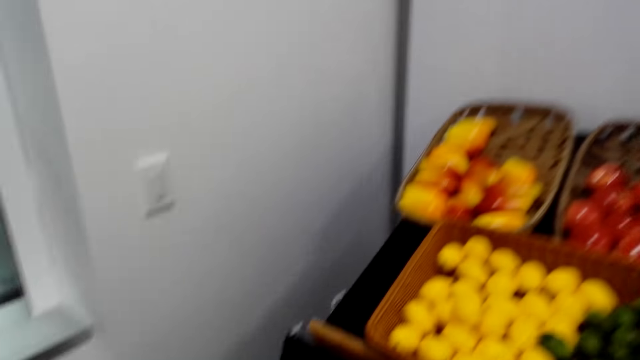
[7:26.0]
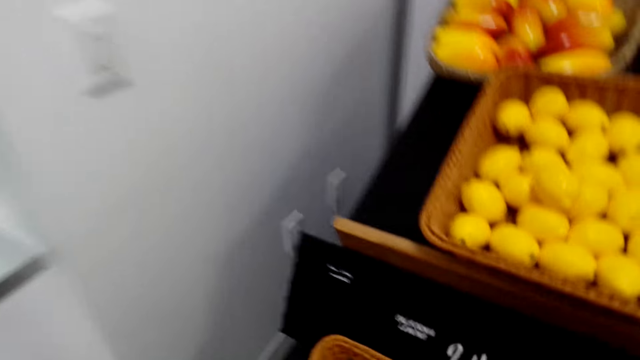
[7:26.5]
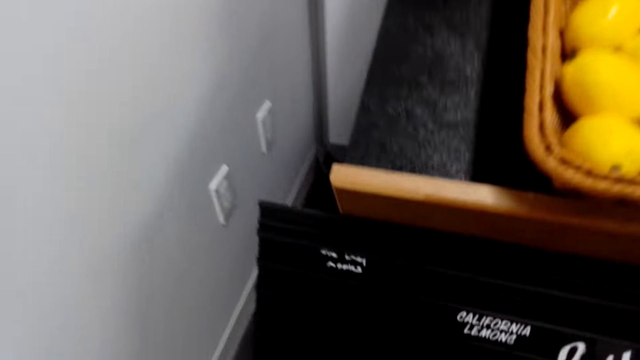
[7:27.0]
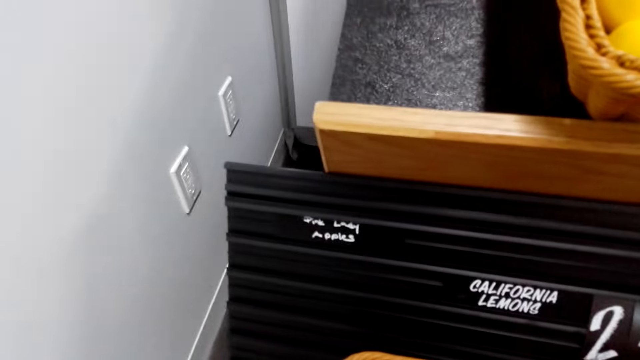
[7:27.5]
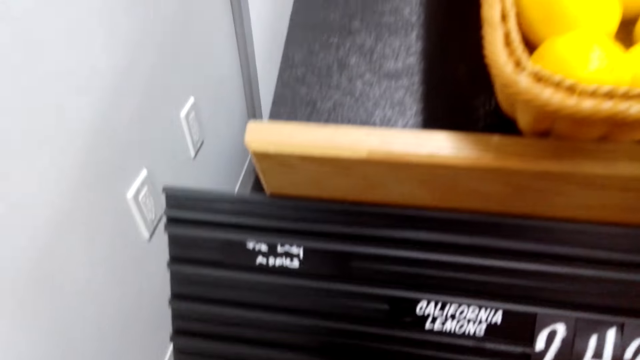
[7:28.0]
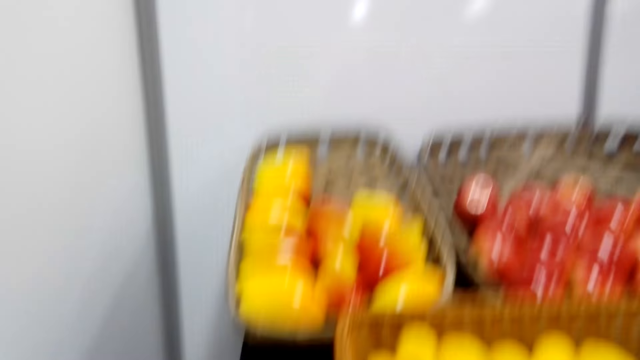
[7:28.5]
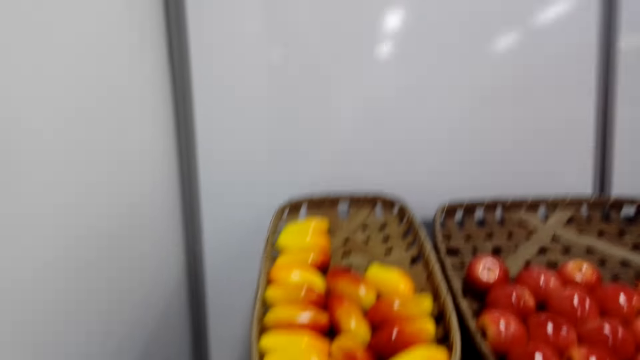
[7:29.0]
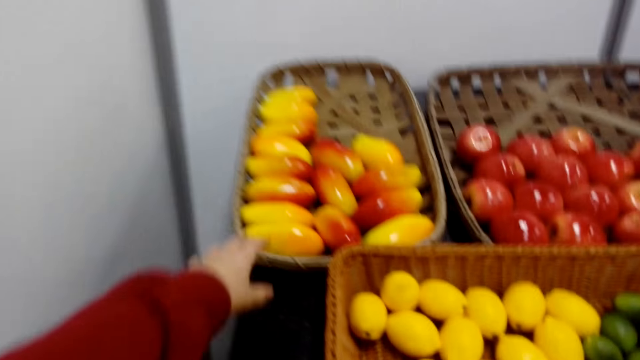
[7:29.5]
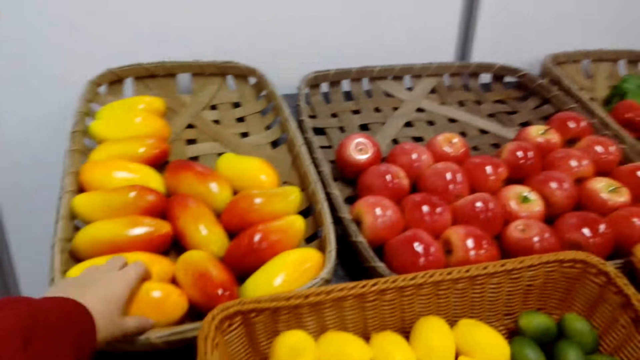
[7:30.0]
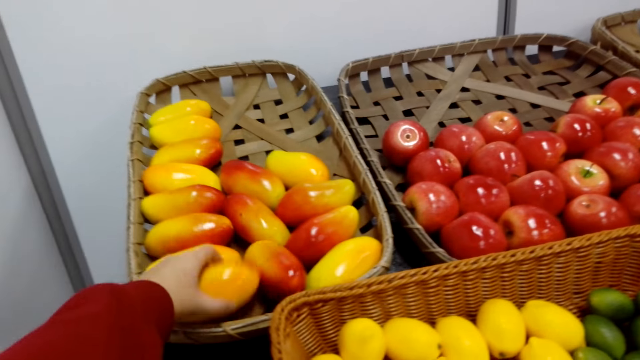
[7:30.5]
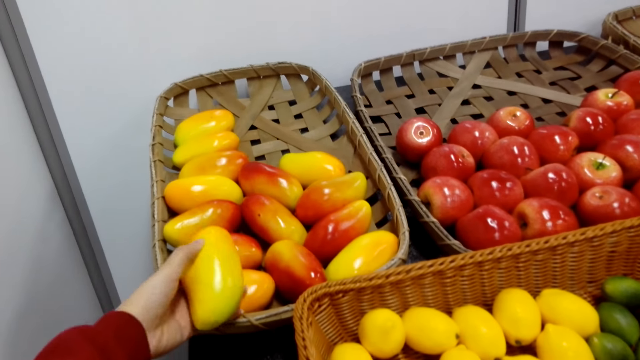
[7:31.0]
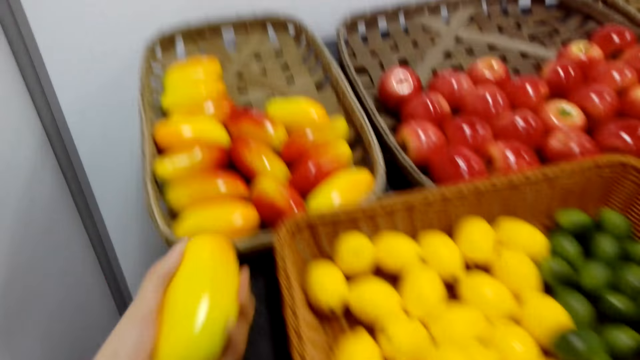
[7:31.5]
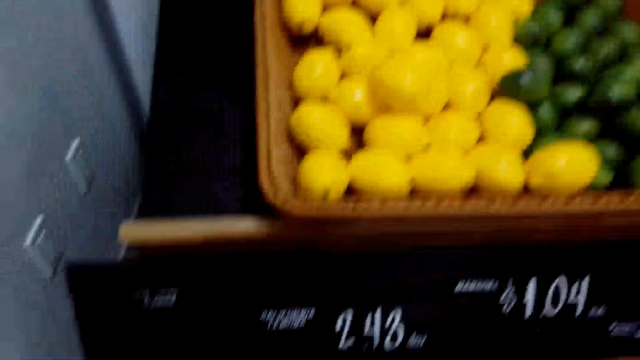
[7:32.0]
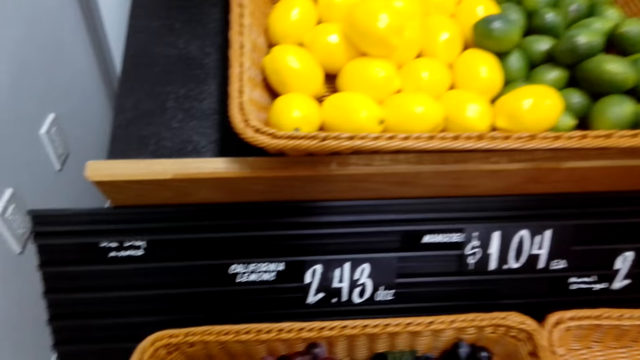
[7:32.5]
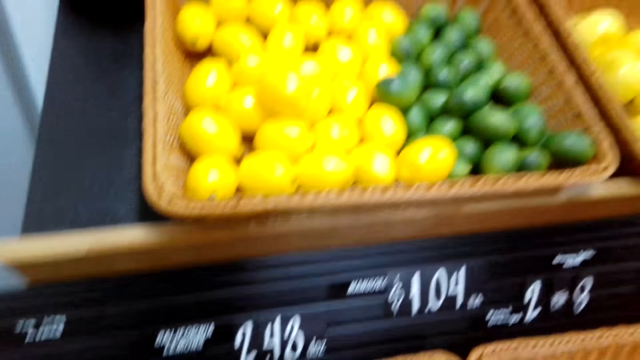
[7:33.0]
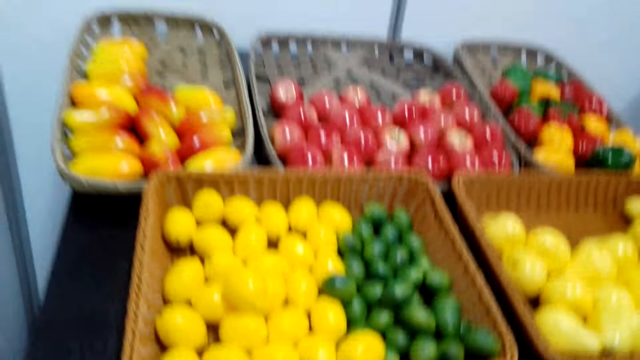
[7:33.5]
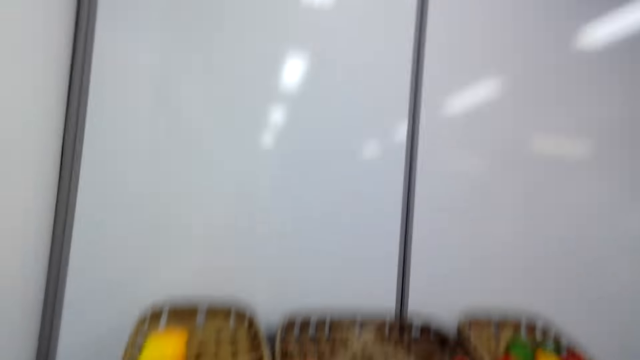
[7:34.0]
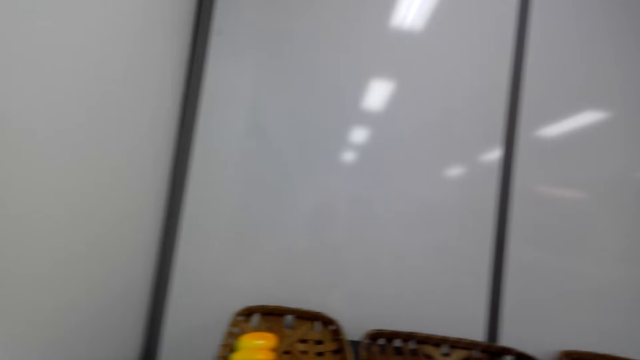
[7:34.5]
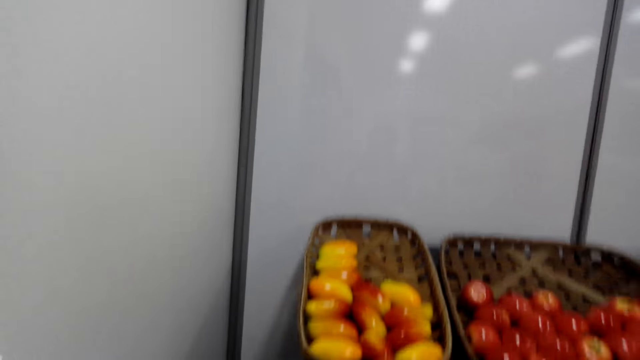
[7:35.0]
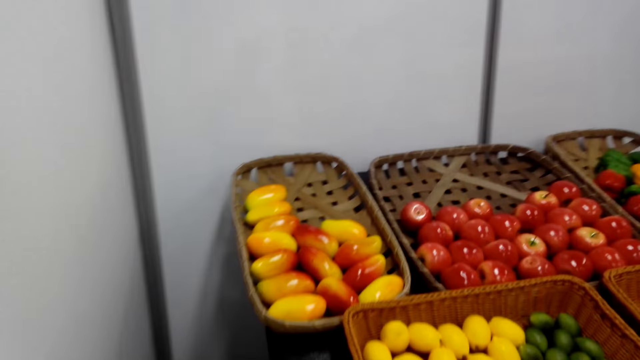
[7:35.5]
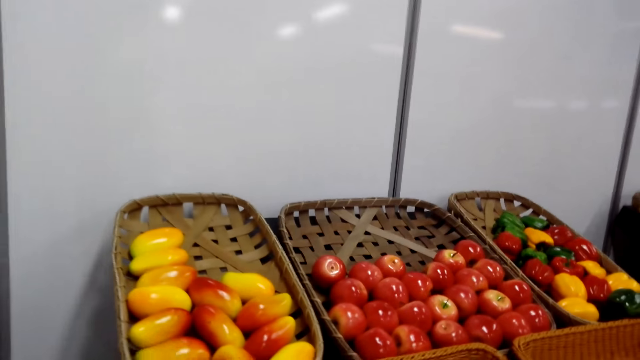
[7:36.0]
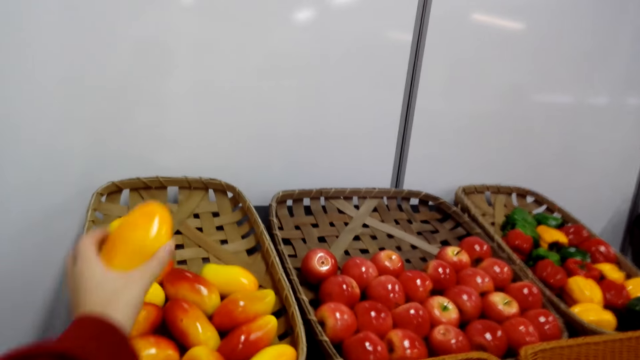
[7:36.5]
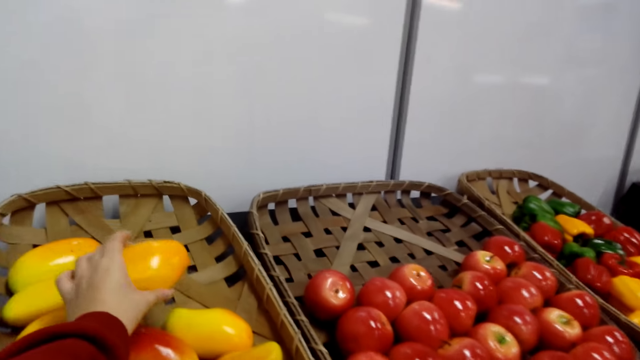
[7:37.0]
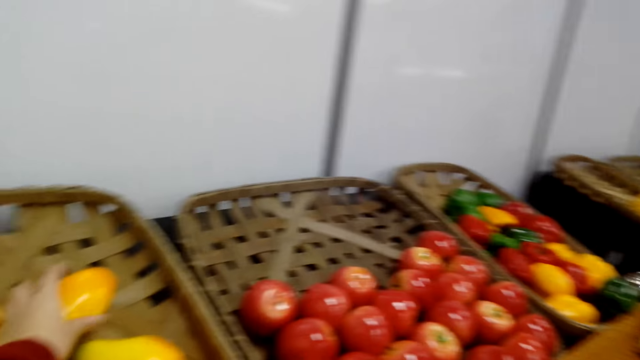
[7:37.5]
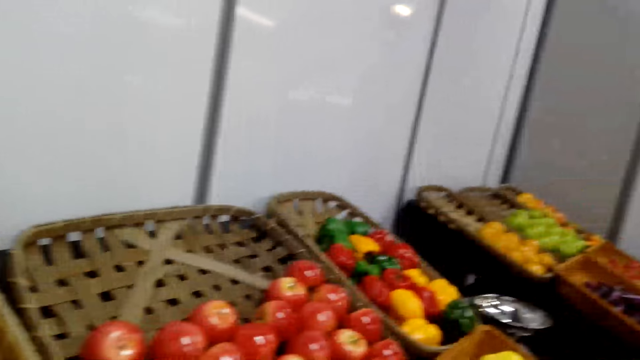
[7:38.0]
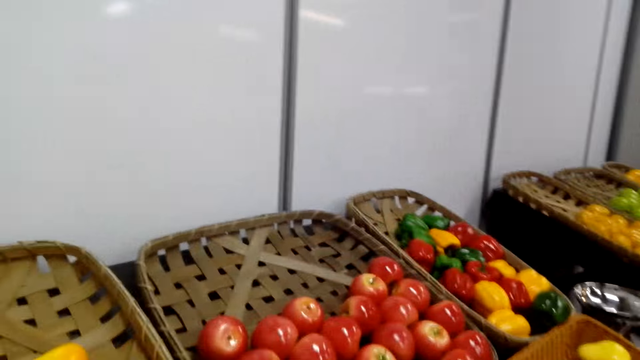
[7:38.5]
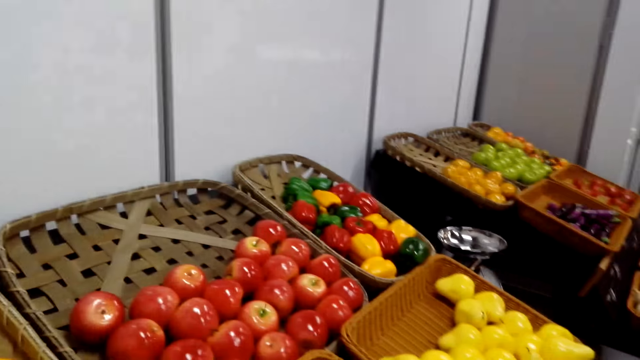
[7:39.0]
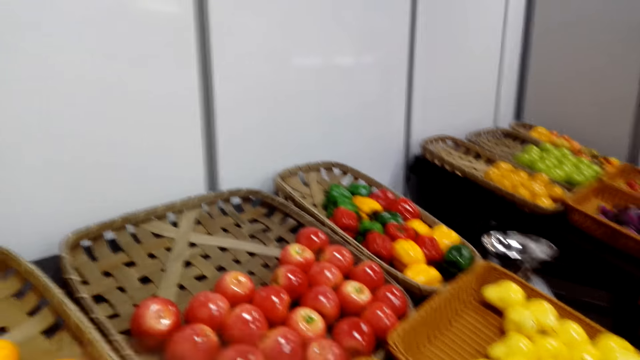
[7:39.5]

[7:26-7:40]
The camera wearer stands in the store. They pick up a mango on the shelf. They place the mango on the shelf.

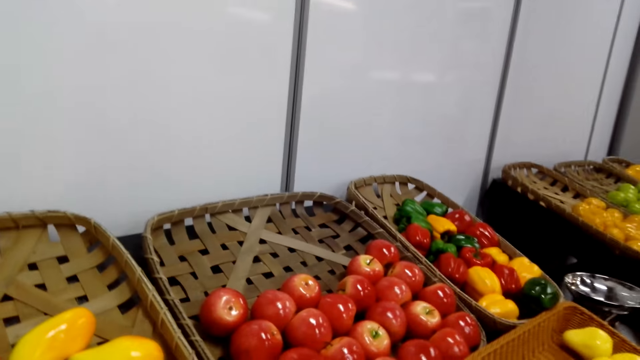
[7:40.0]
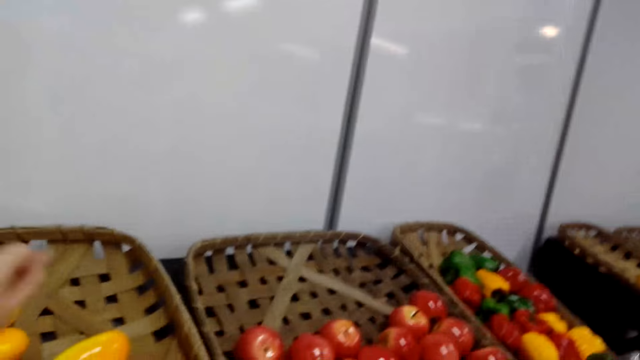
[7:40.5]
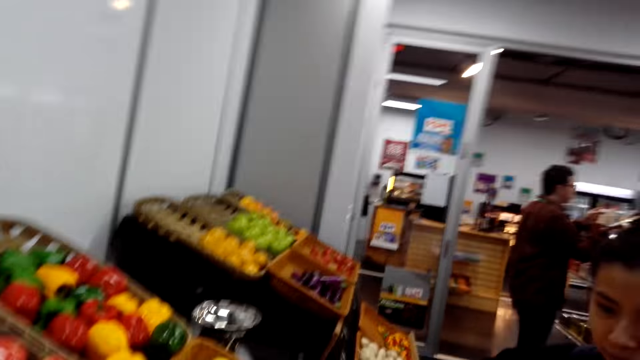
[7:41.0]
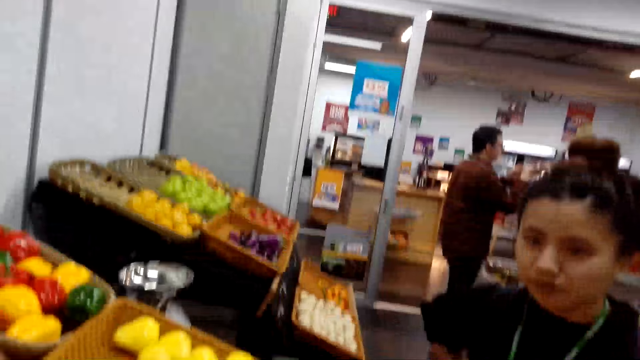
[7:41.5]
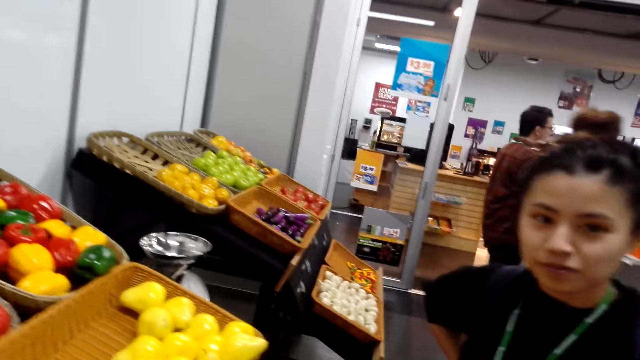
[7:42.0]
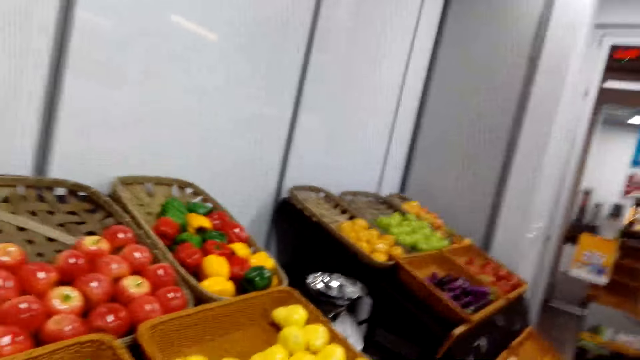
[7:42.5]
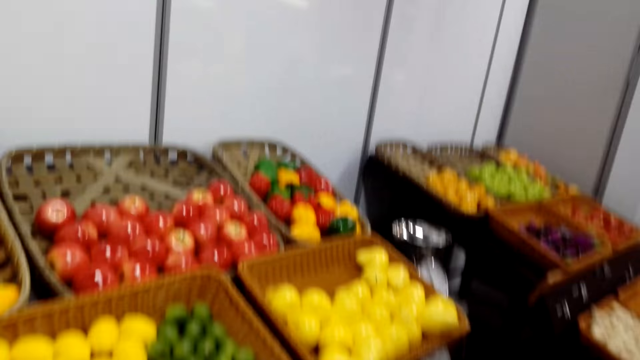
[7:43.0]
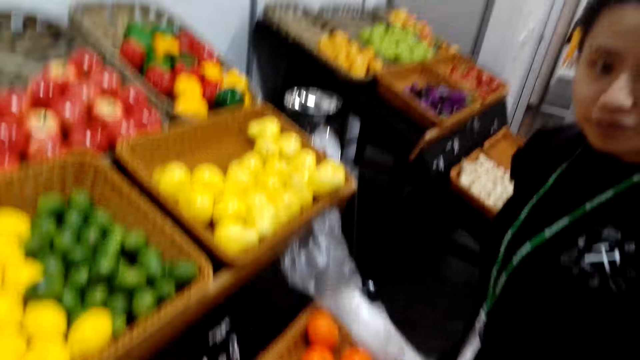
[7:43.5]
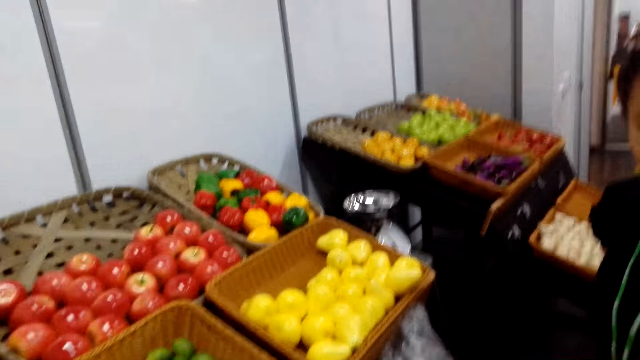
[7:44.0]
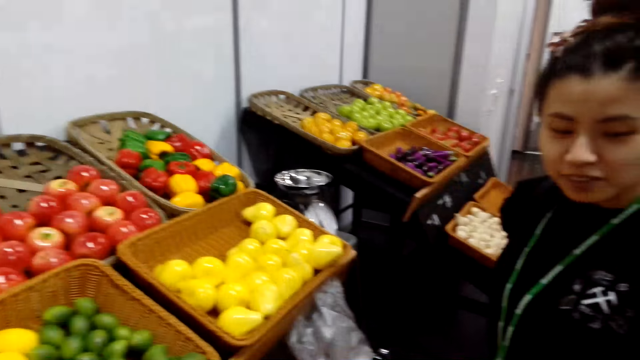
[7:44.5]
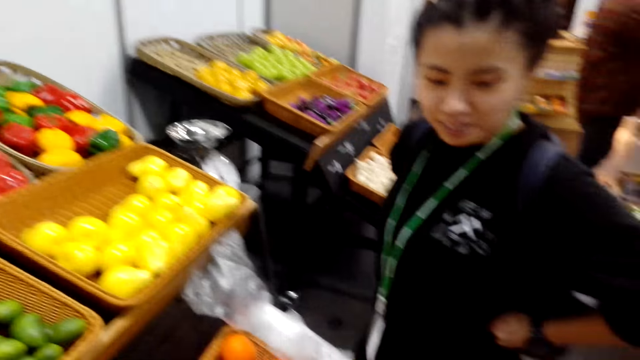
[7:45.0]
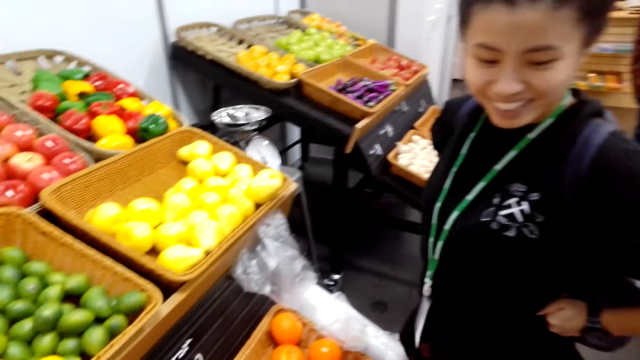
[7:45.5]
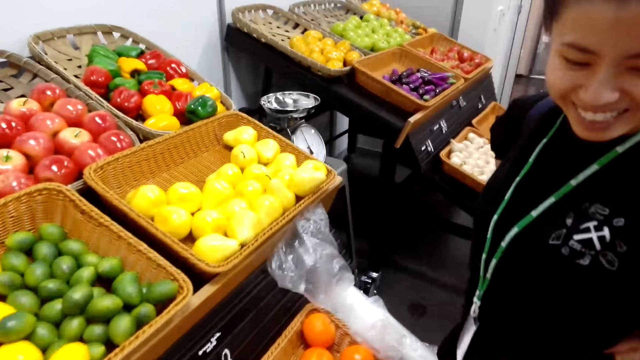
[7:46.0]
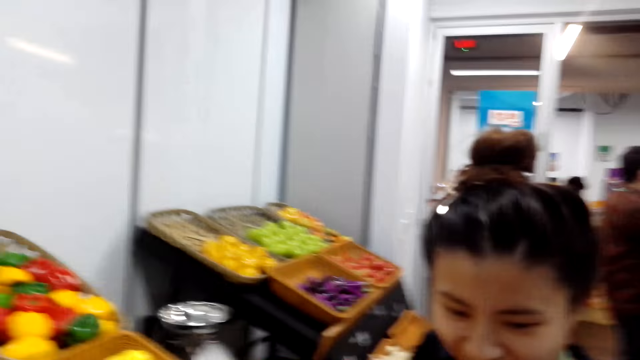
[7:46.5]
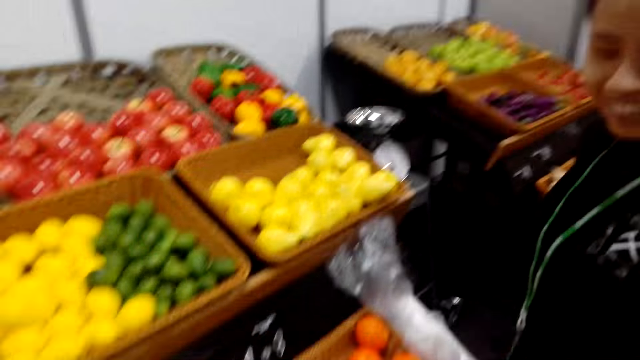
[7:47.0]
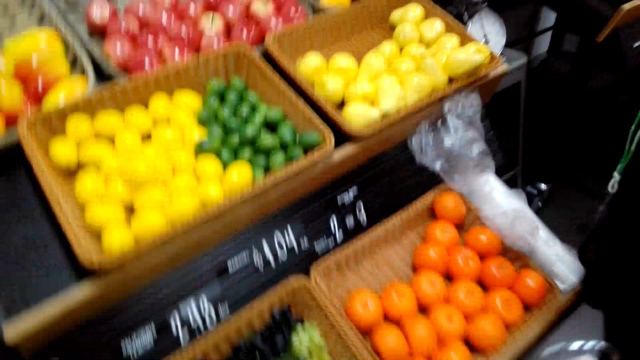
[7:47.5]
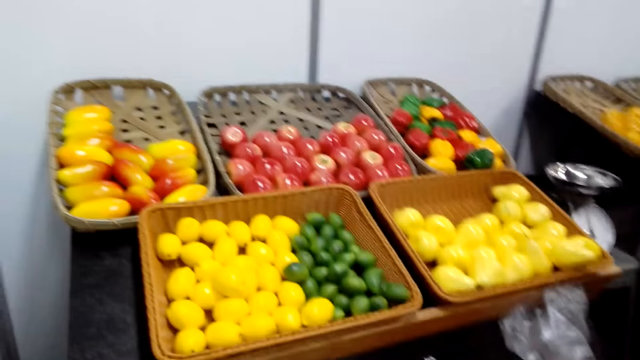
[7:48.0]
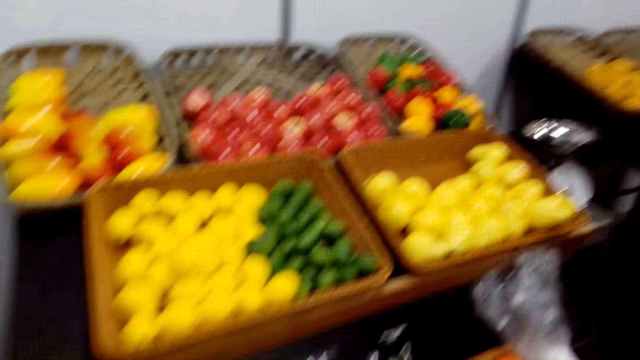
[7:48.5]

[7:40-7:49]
The camera wearer talks with a woman. The woman stands in the store.
